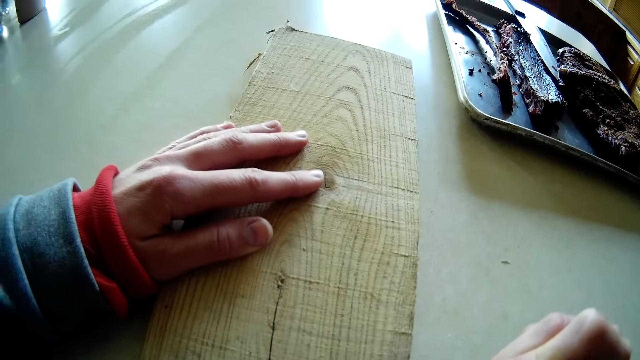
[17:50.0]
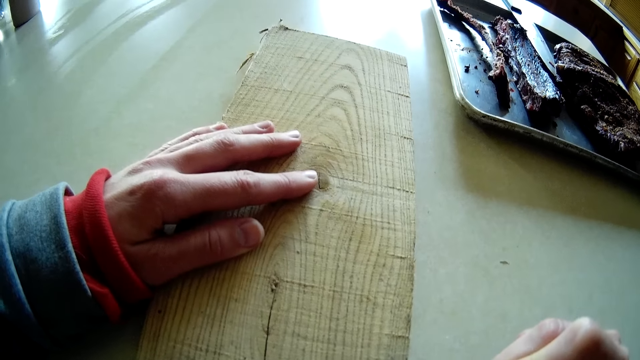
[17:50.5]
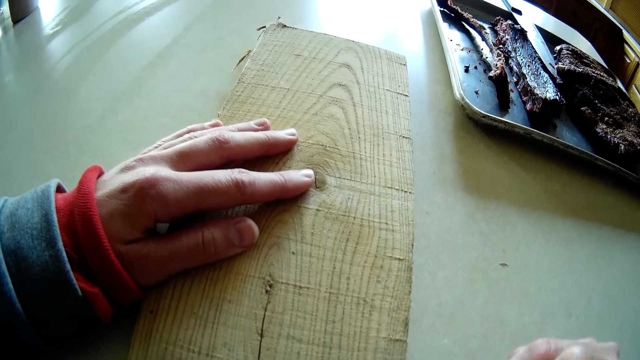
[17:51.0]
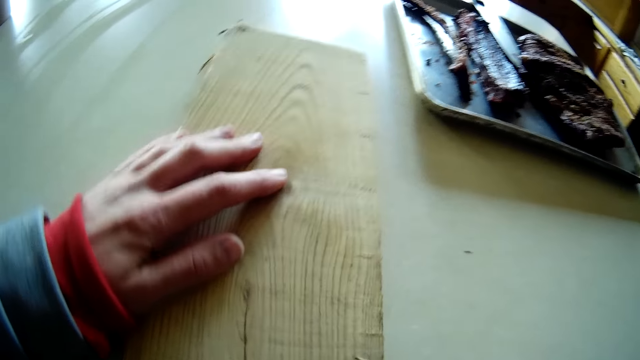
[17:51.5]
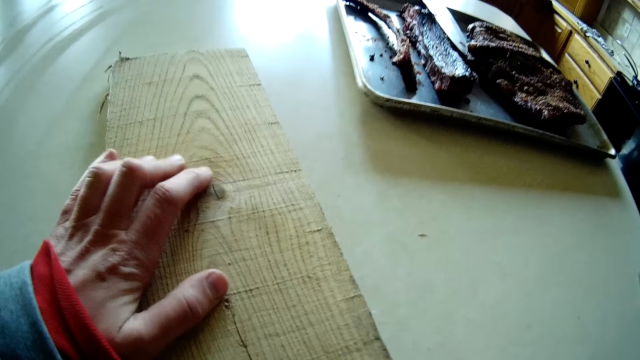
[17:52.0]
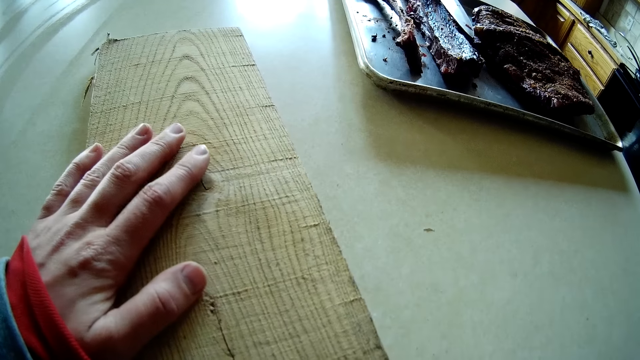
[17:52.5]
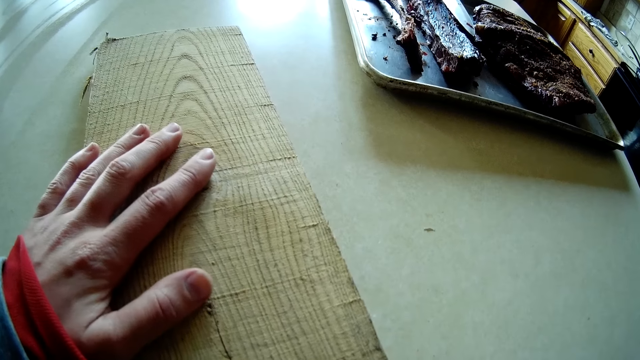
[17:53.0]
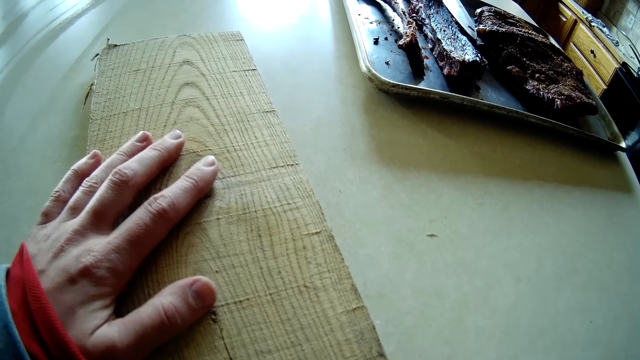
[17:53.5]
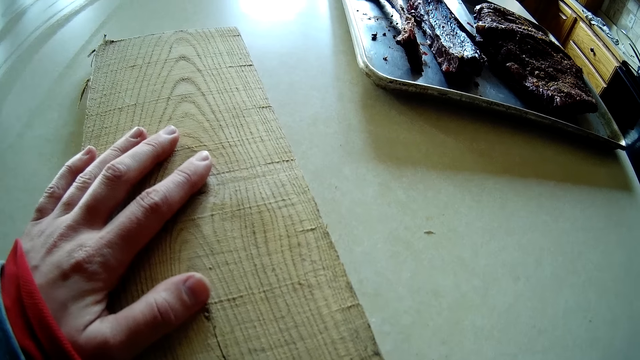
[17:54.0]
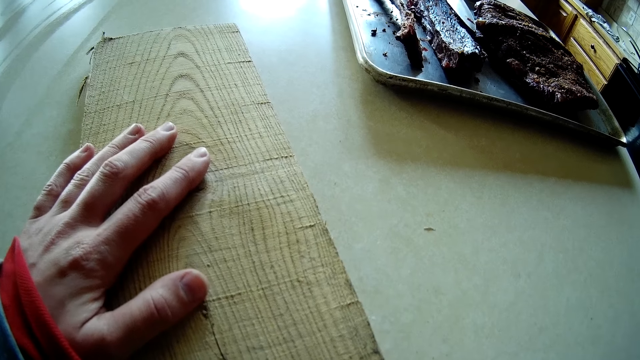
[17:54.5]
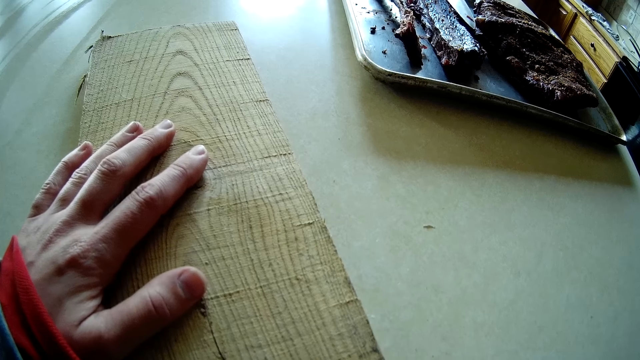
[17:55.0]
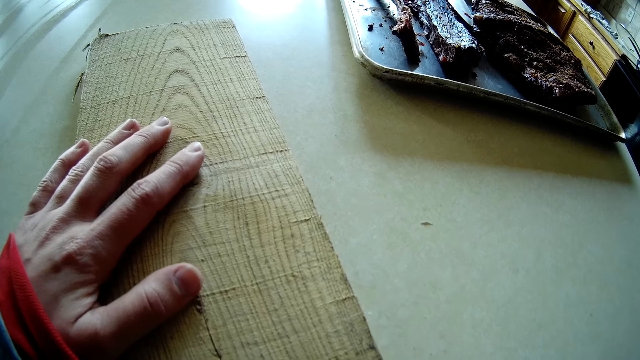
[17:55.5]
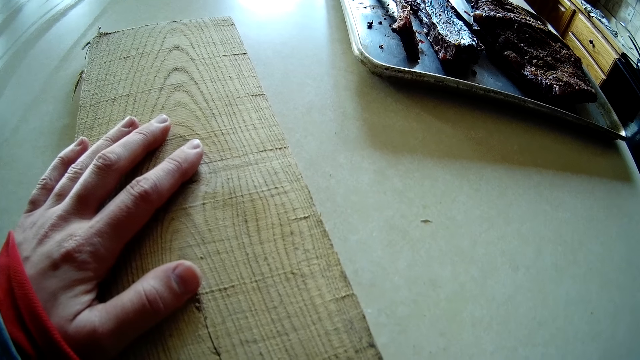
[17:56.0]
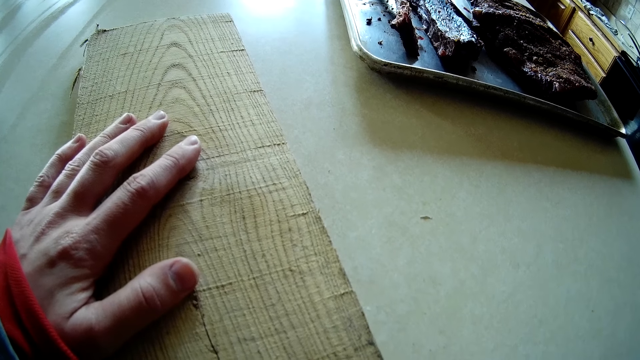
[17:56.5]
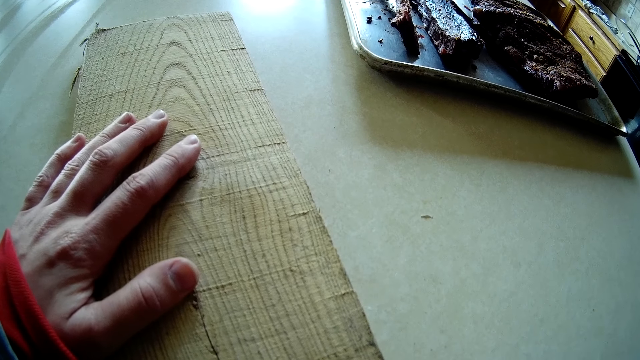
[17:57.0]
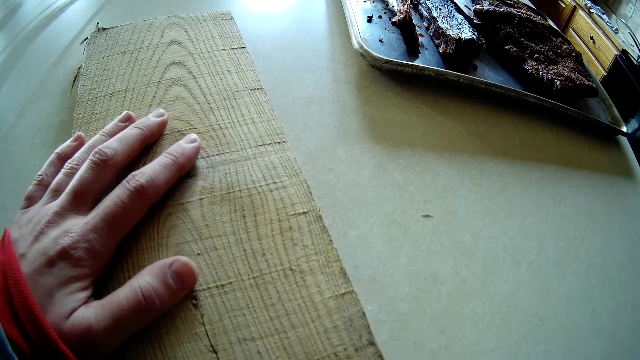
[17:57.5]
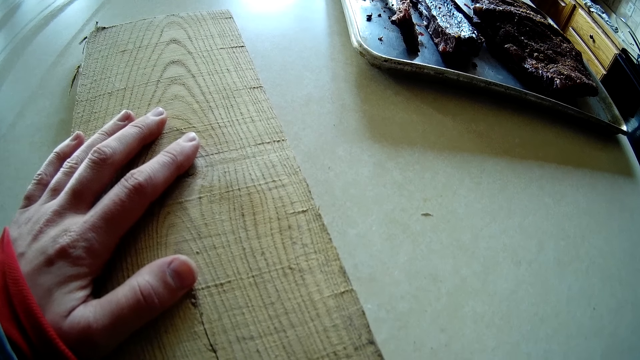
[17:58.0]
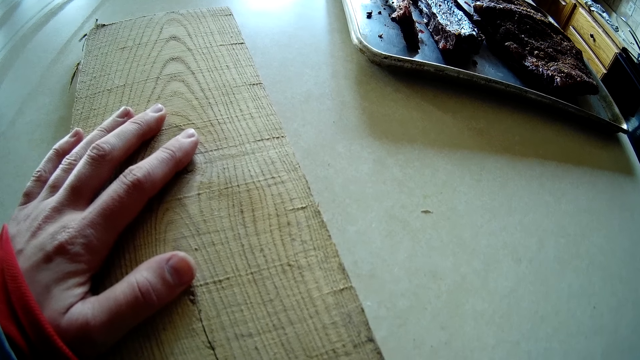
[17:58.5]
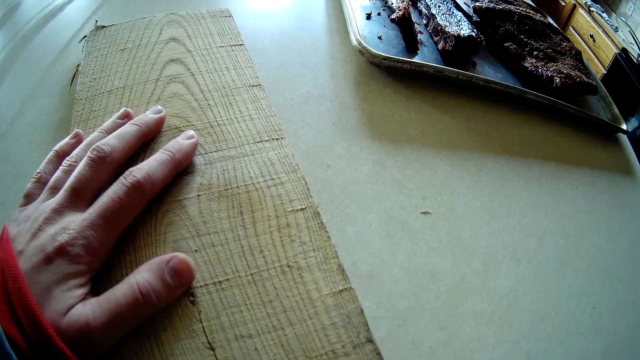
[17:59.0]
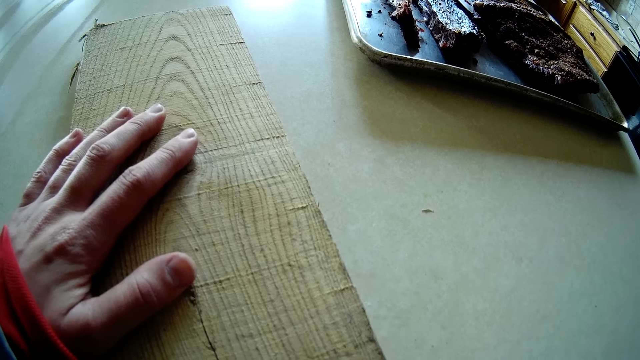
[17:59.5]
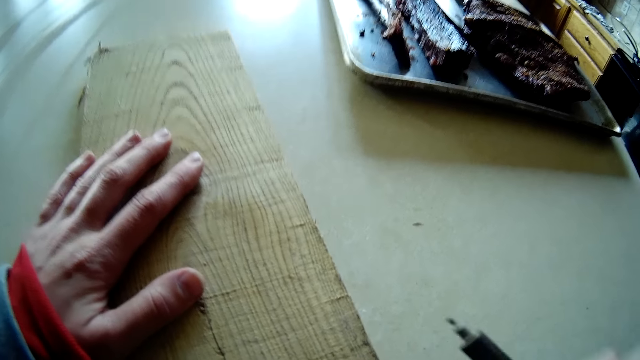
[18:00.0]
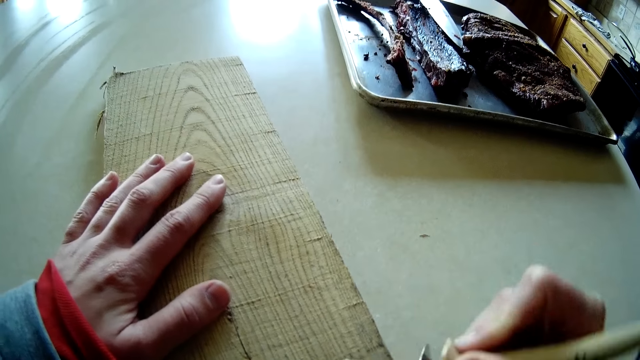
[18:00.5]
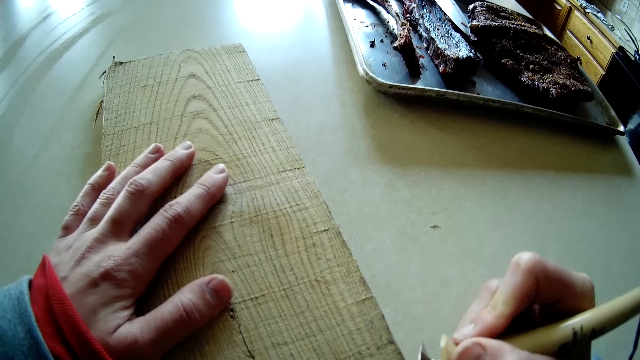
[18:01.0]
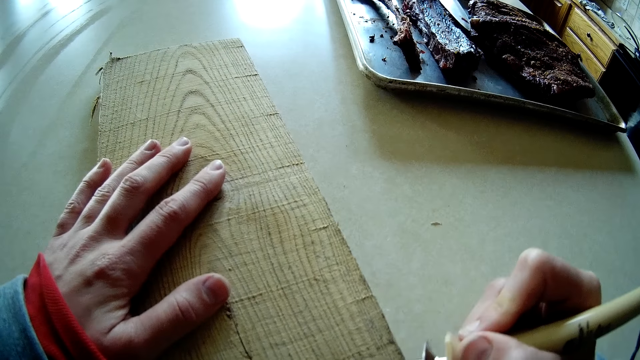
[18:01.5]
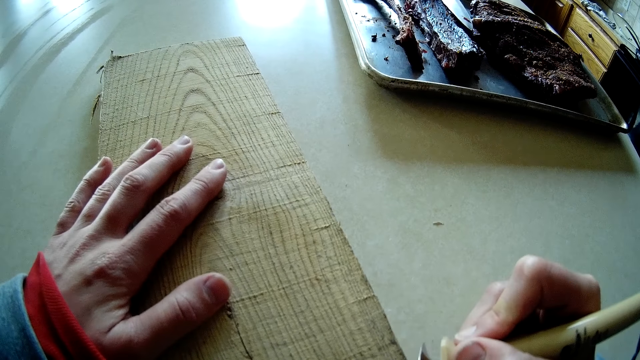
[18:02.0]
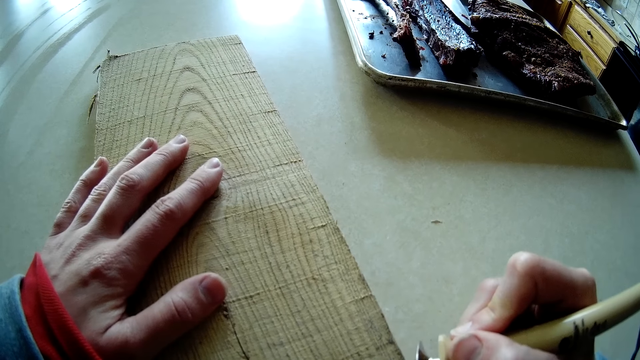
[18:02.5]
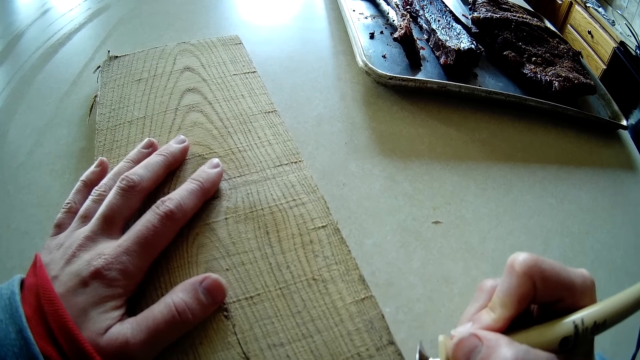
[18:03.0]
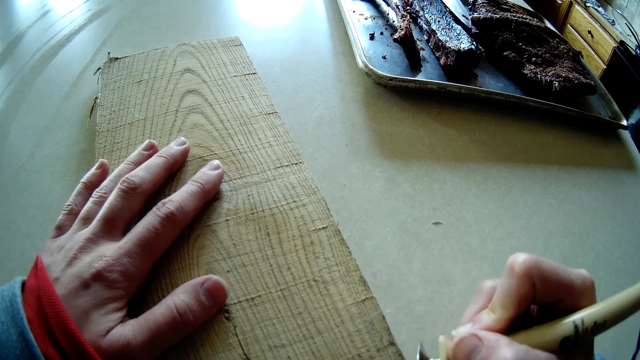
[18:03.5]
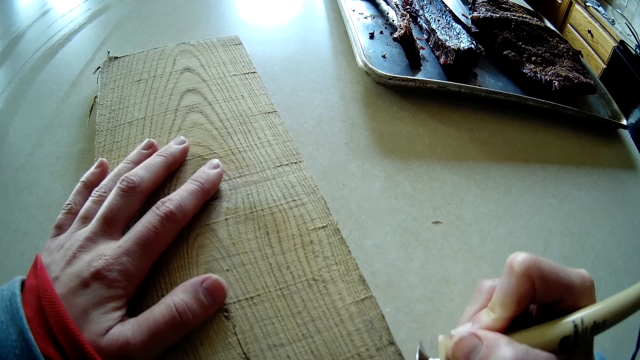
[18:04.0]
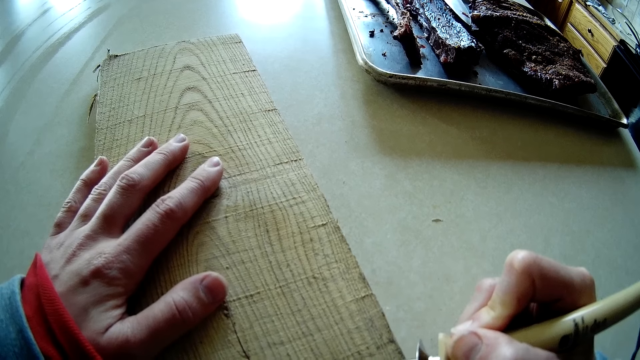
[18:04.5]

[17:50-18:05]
The camera wearer adjusts the plank on the table with her left hand. She turns the piece of wood around. She makes a sketch on the piece of wood. She draws on the plank on the table with the wood marker in her right hand.

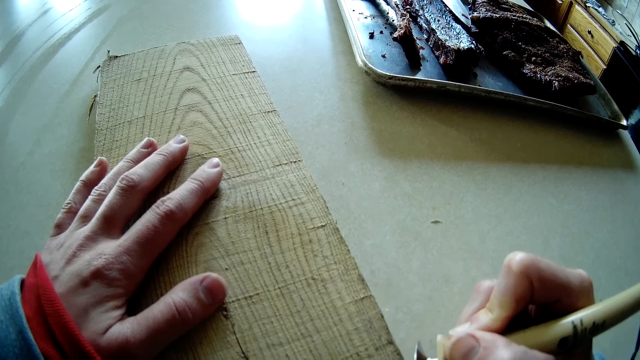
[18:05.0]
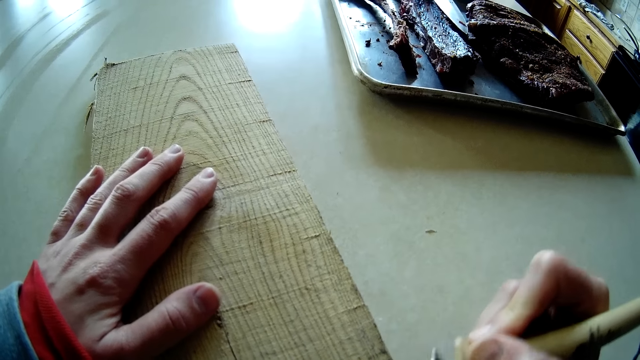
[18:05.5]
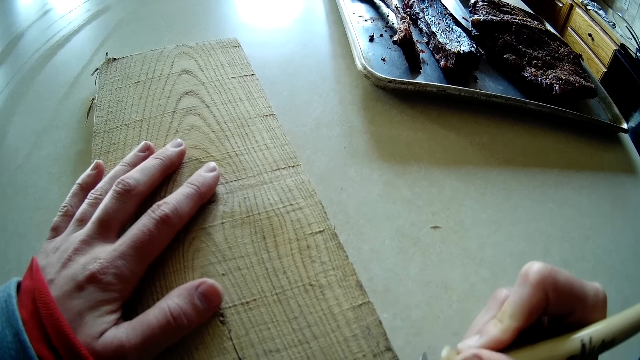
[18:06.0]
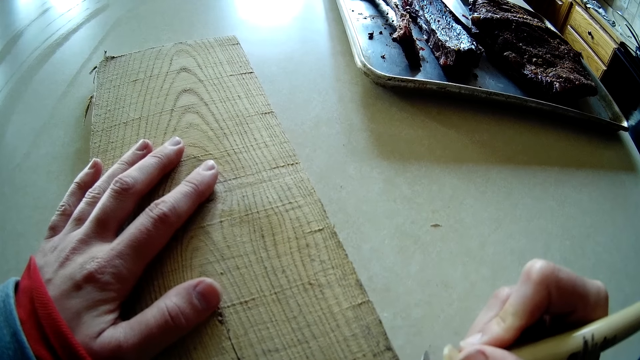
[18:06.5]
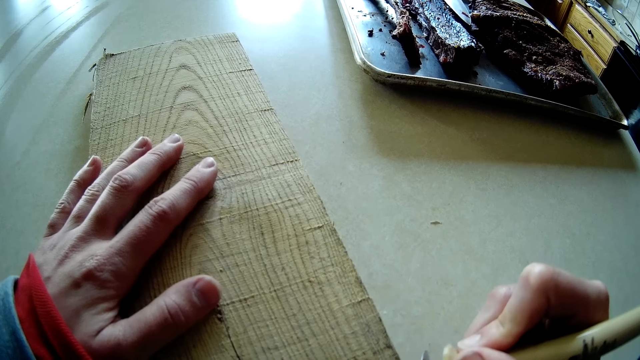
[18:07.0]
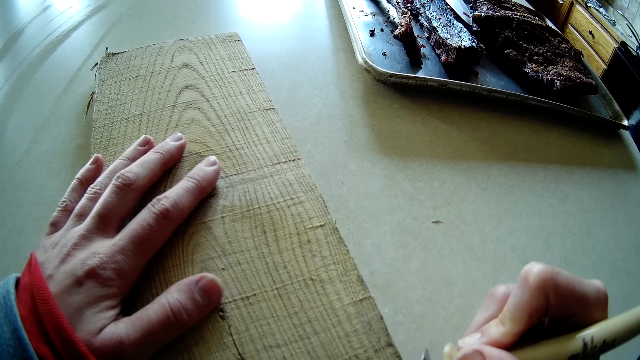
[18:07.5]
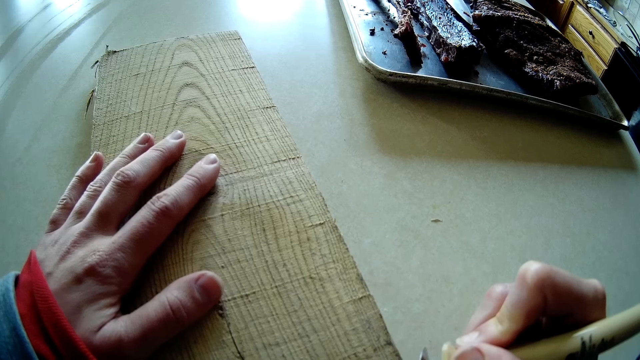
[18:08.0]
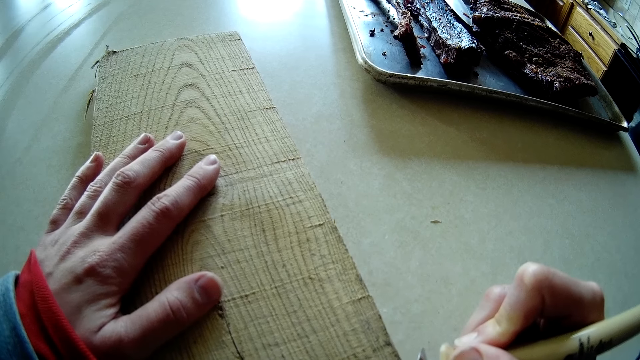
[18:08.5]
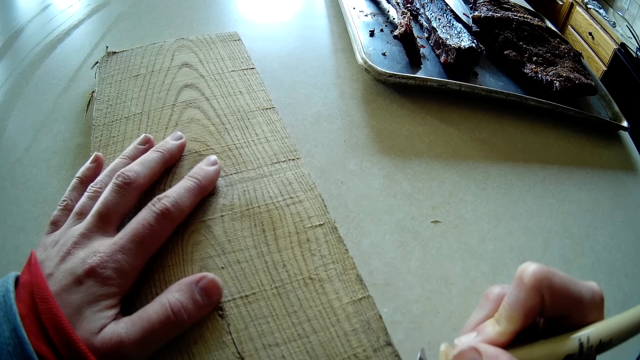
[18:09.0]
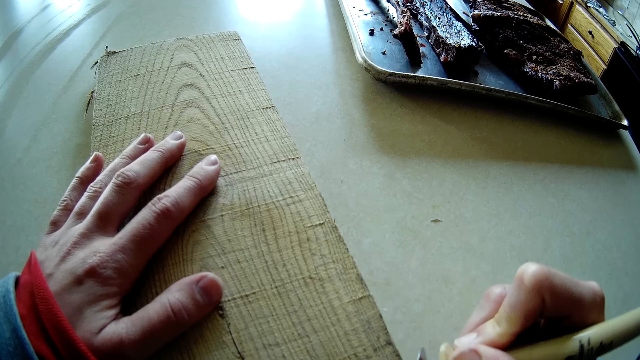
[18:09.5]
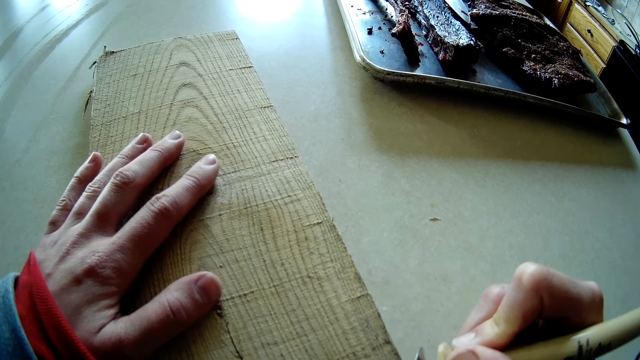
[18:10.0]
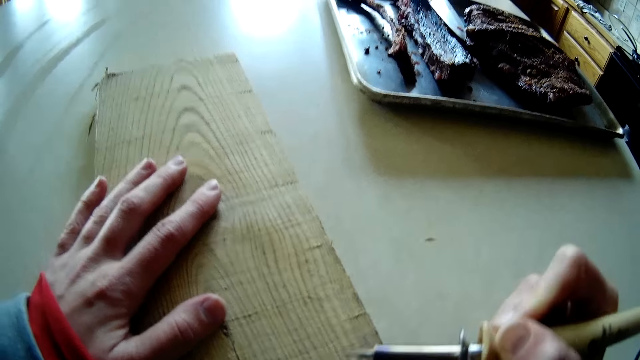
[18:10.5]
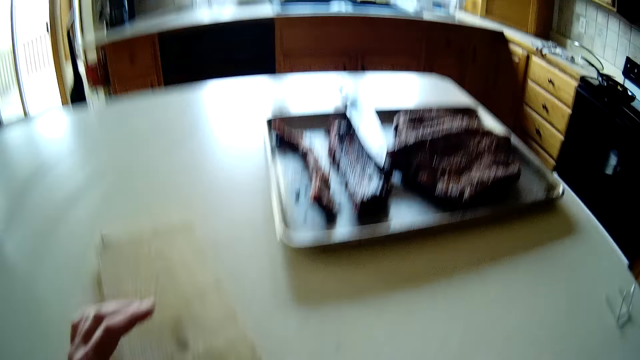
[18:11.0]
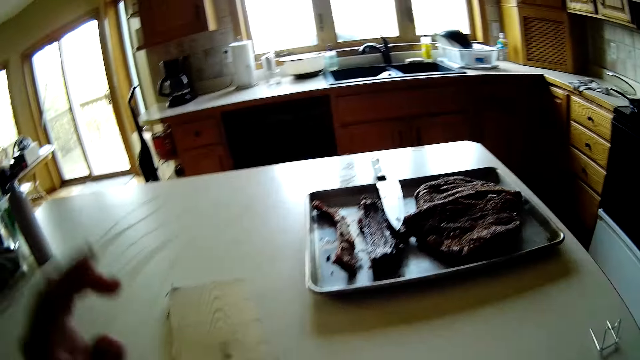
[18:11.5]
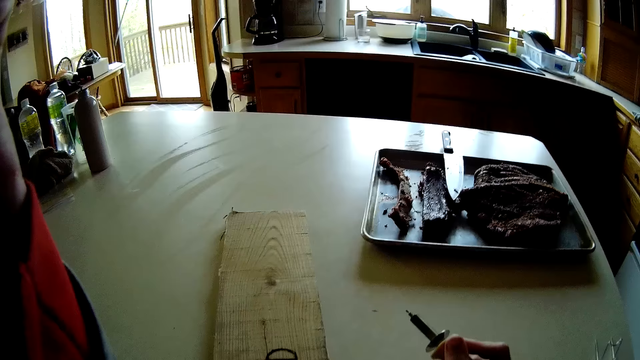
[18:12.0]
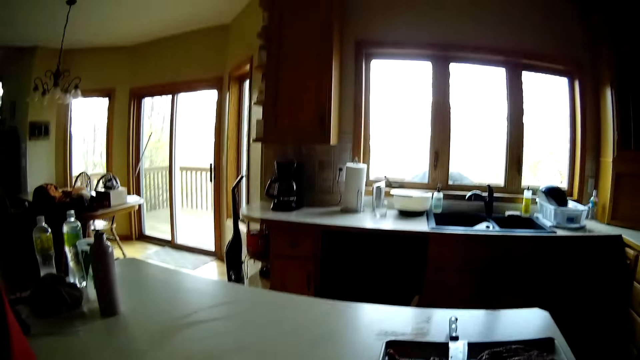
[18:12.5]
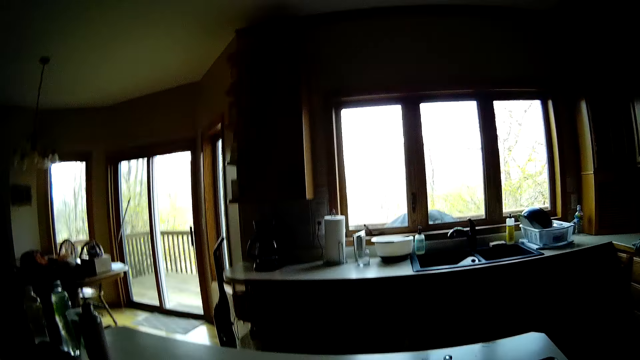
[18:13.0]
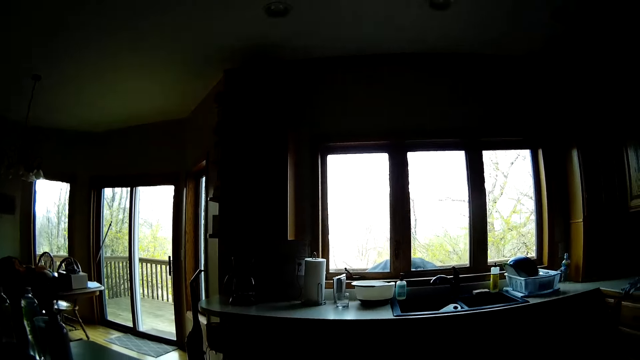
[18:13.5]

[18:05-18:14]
The camera wearer adjusts the camera on her head with her left hand.
